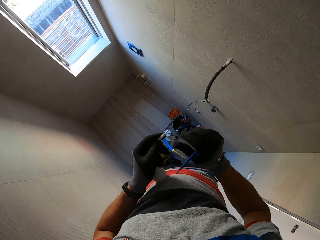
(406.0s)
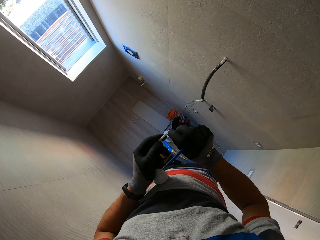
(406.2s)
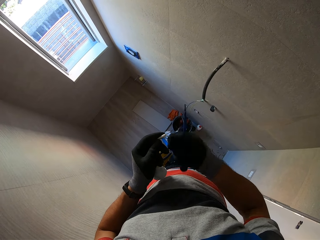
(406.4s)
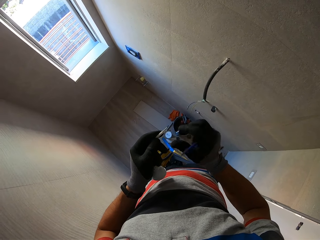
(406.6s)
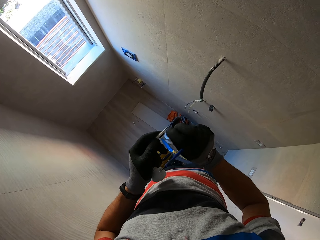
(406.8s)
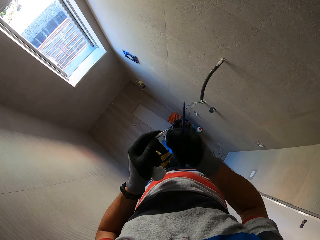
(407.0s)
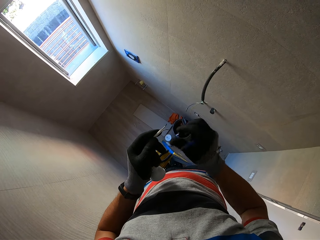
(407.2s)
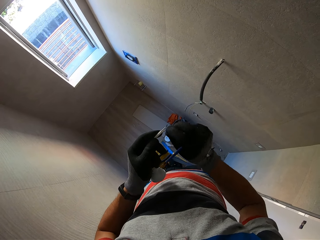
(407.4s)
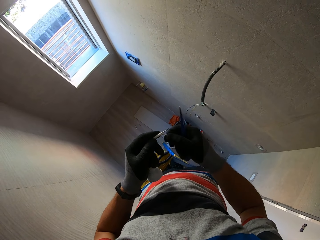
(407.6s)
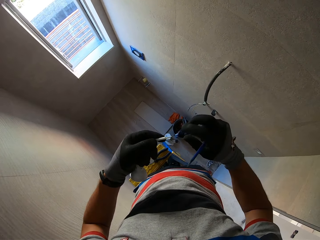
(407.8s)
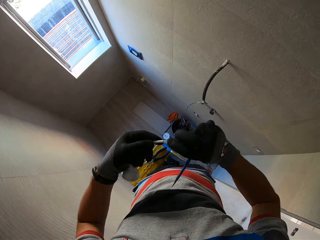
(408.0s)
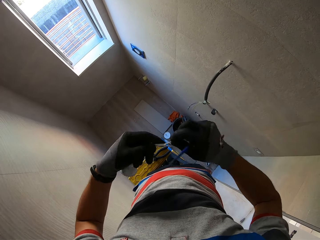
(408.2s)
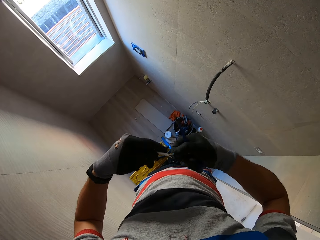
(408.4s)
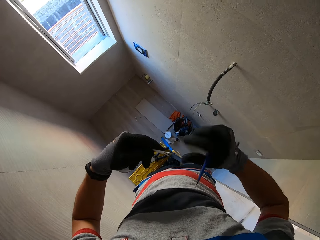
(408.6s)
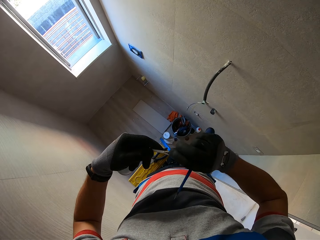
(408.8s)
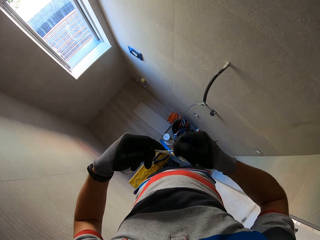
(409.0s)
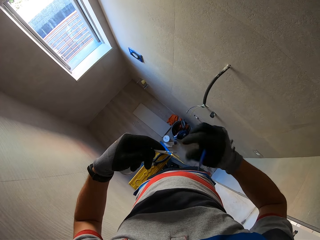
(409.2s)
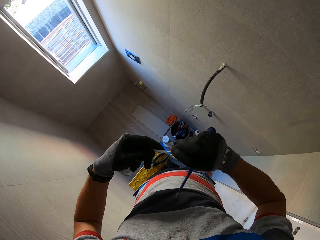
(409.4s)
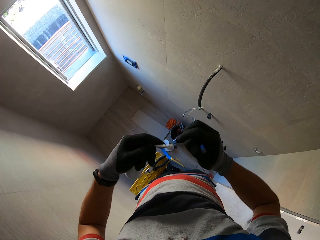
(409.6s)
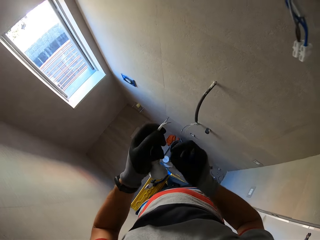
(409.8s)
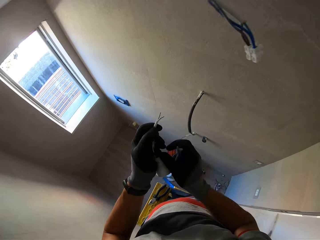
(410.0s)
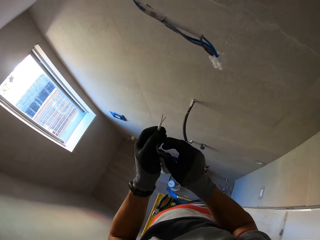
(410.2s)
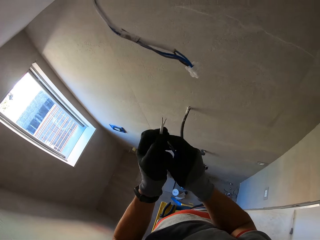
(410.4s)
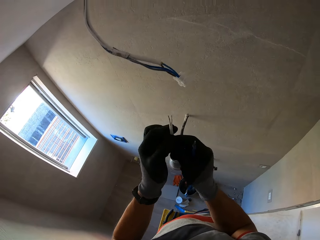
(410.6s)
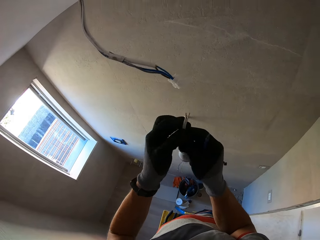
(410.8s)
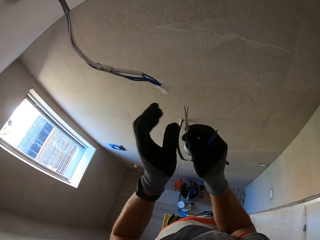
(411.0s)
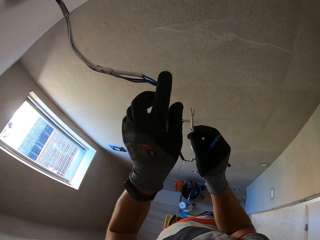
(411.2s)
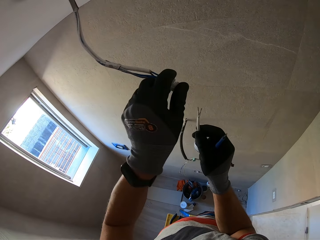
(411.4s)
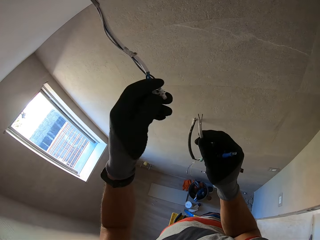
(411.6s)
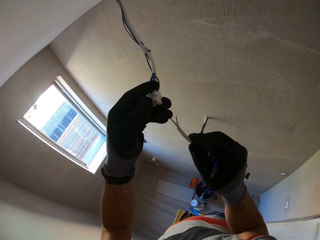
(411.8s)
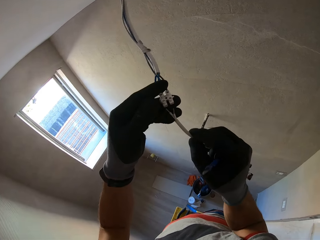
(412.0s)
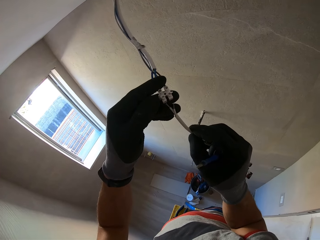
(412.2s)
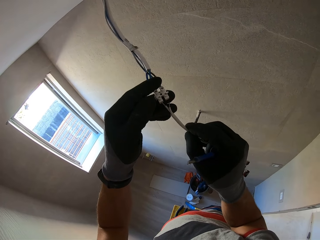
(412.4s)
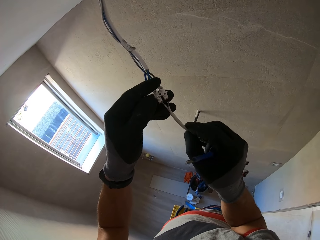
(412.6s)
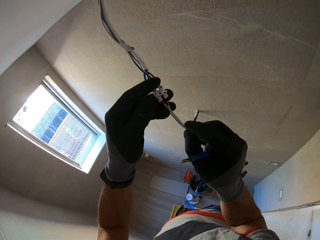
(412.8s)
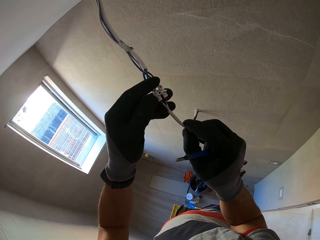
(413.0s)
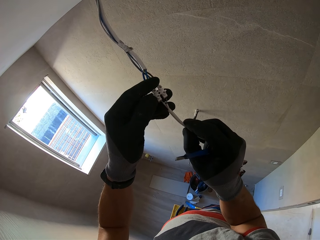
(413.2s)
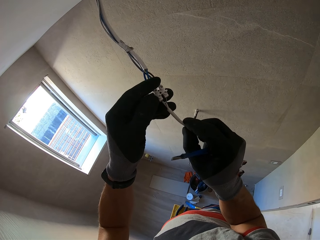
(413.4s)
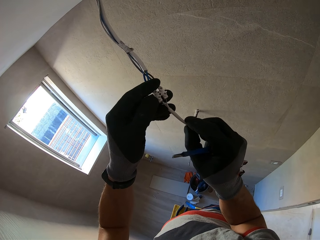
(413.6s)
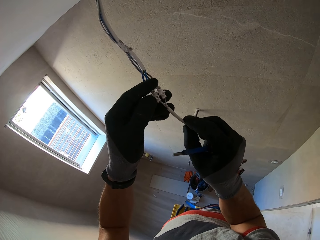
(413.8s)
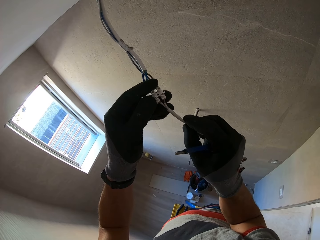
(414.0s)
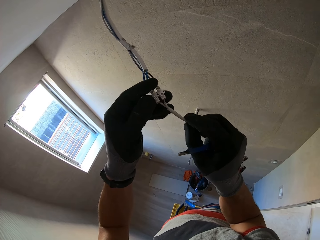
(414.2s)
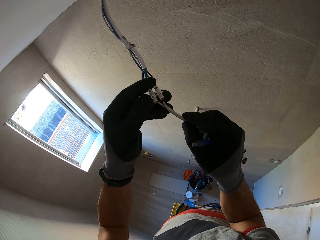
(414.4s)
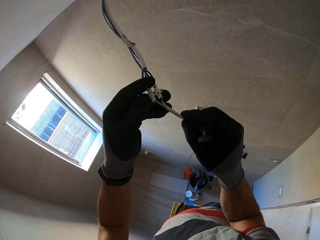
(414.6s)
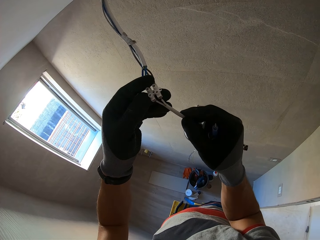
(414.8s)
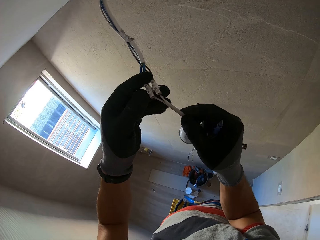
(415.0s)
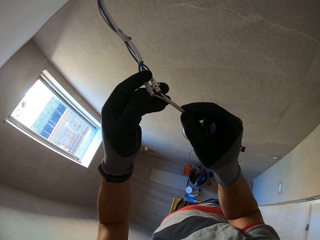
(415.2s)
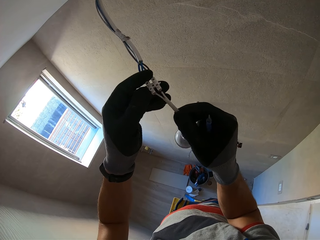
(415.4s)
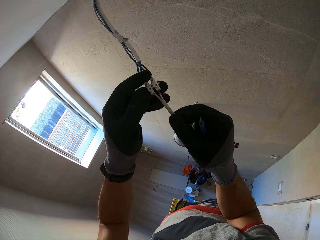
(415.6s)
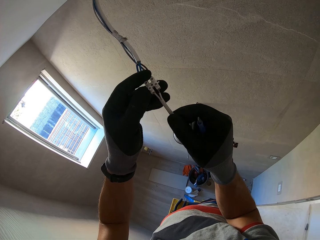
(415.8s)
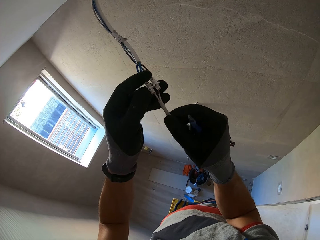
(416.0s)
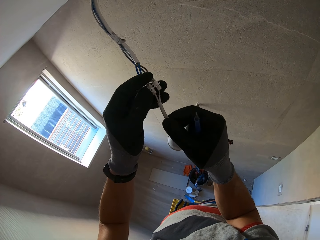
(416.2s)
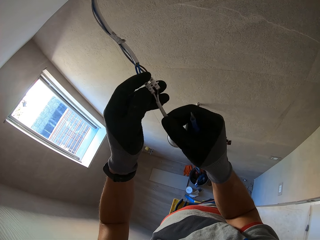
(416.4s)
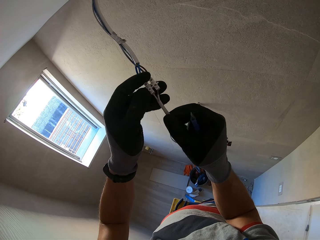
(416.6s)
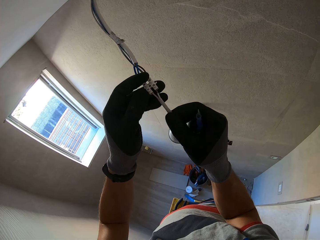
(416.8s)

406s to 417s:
The camera wearer rolls the wire. They insert the wire into the connector.

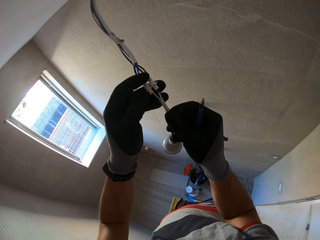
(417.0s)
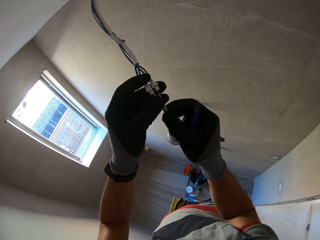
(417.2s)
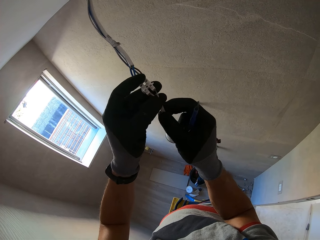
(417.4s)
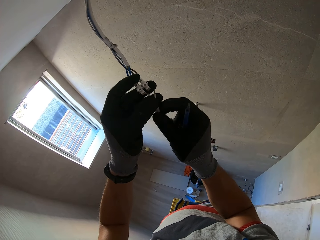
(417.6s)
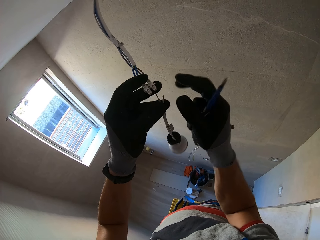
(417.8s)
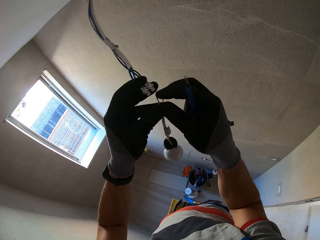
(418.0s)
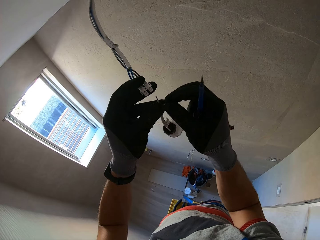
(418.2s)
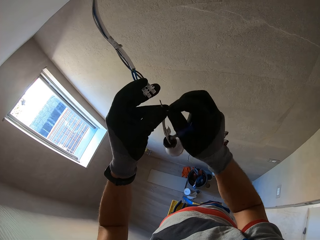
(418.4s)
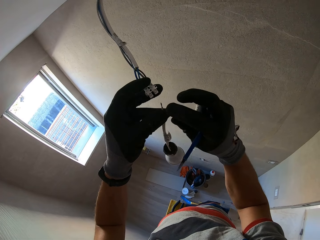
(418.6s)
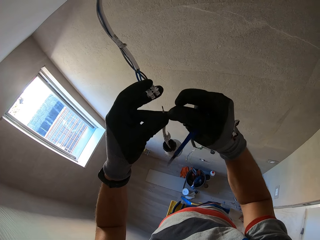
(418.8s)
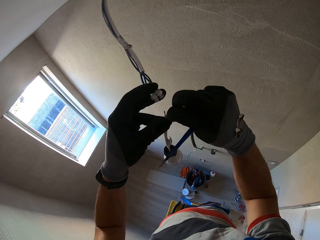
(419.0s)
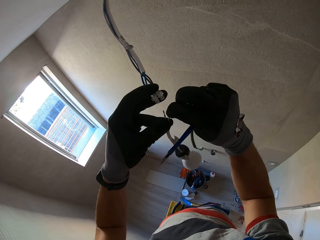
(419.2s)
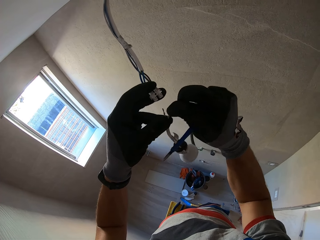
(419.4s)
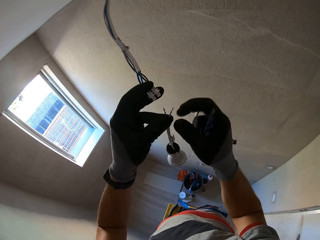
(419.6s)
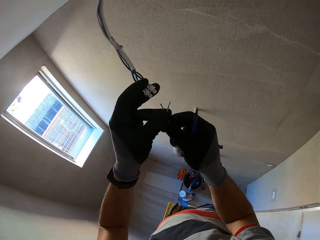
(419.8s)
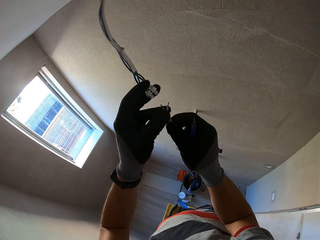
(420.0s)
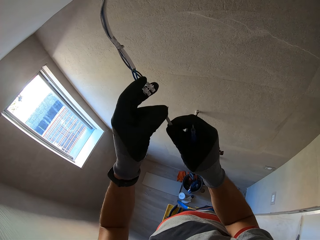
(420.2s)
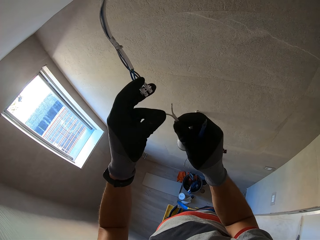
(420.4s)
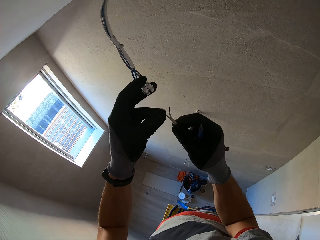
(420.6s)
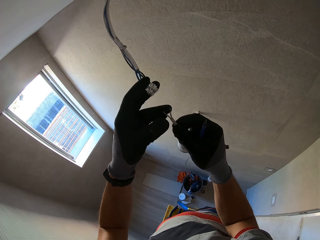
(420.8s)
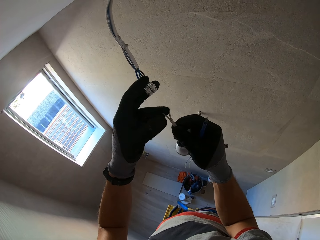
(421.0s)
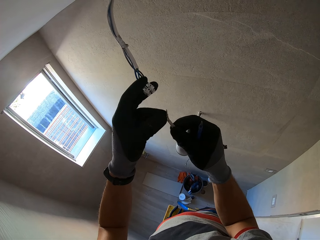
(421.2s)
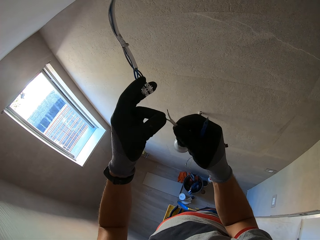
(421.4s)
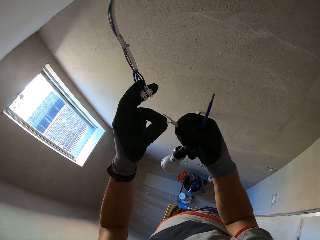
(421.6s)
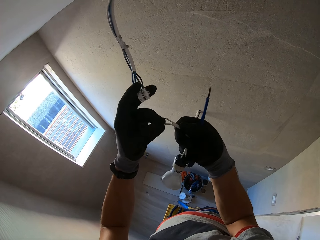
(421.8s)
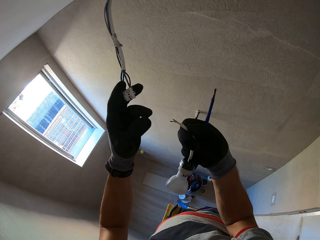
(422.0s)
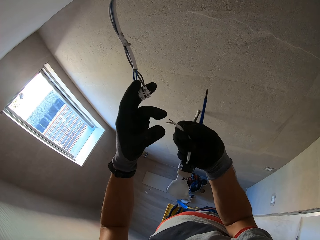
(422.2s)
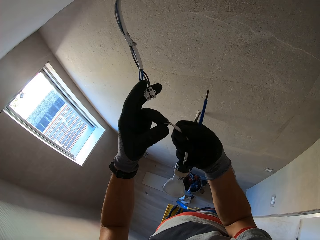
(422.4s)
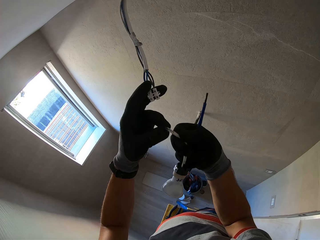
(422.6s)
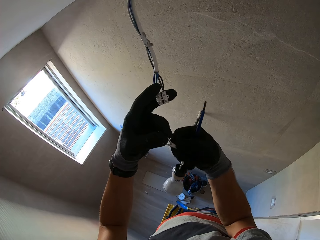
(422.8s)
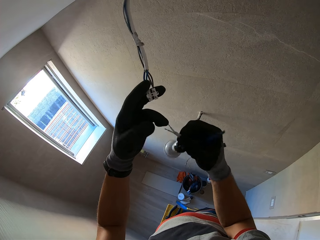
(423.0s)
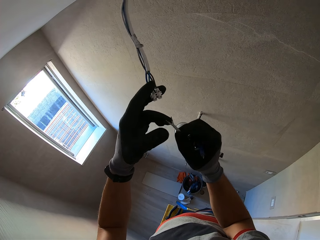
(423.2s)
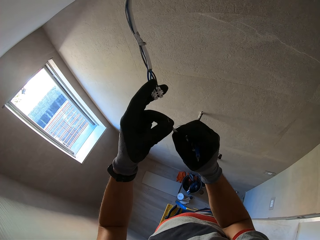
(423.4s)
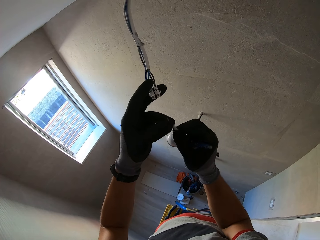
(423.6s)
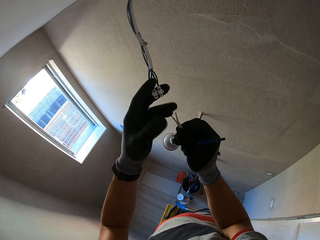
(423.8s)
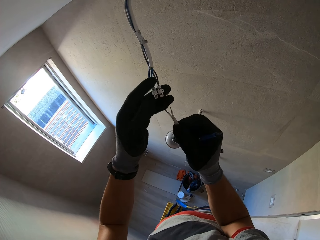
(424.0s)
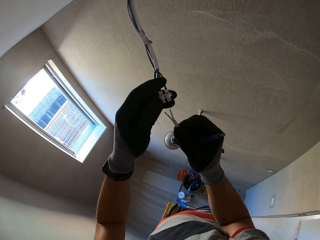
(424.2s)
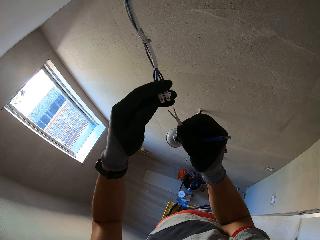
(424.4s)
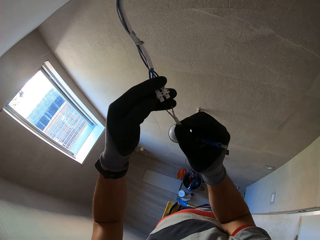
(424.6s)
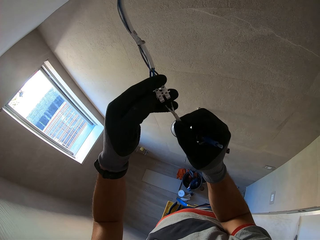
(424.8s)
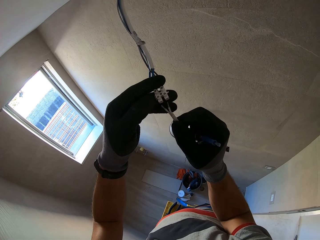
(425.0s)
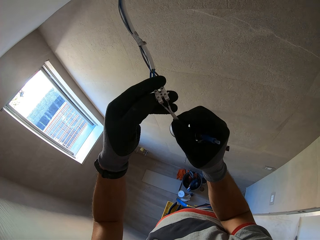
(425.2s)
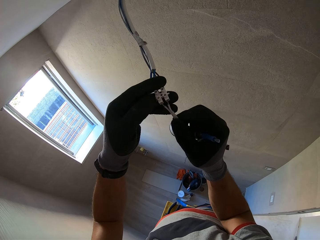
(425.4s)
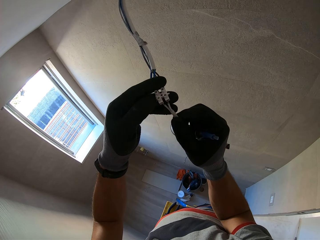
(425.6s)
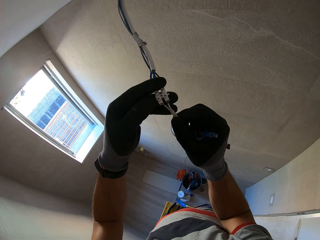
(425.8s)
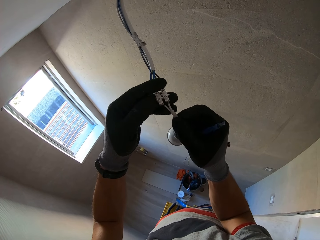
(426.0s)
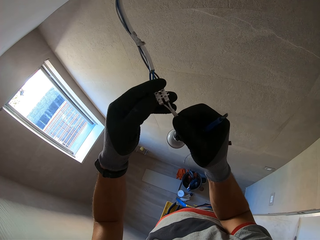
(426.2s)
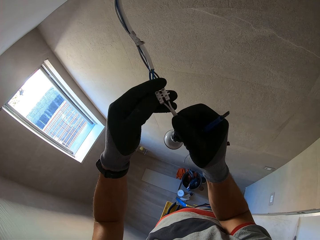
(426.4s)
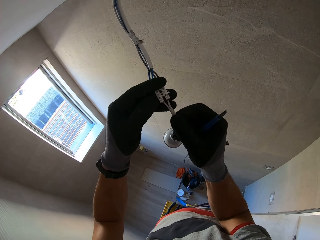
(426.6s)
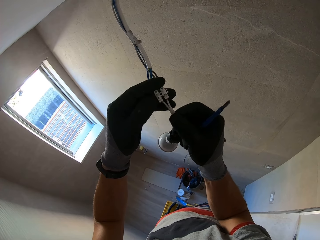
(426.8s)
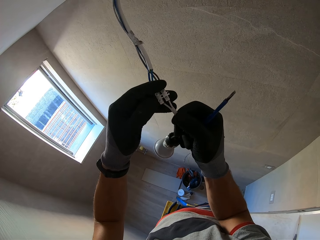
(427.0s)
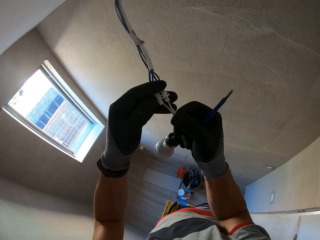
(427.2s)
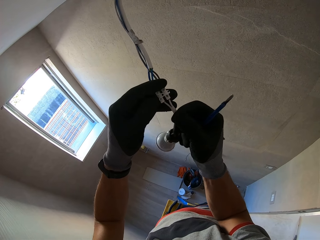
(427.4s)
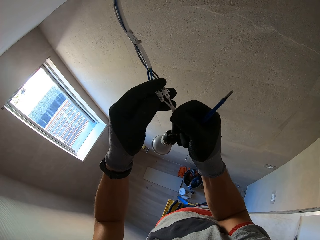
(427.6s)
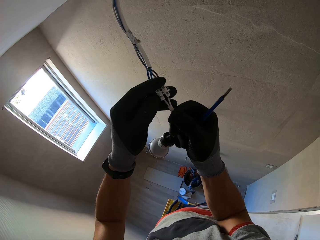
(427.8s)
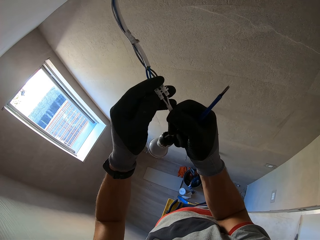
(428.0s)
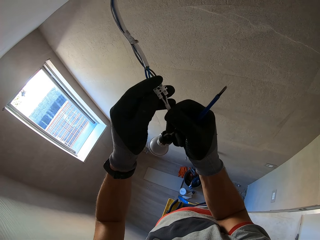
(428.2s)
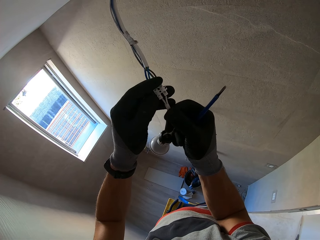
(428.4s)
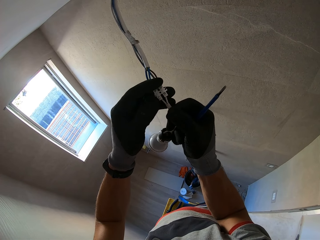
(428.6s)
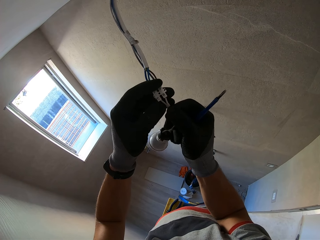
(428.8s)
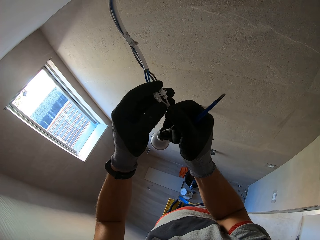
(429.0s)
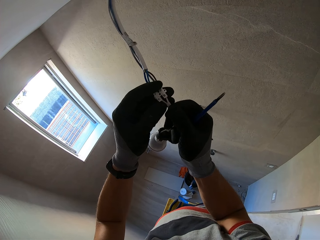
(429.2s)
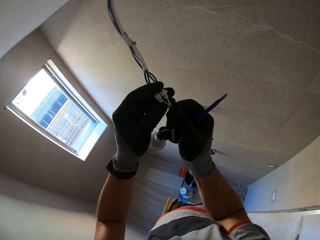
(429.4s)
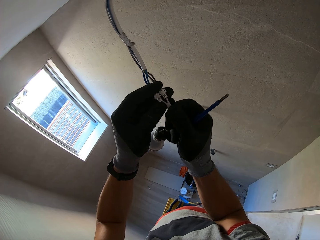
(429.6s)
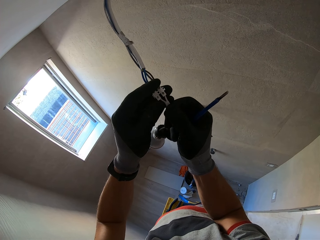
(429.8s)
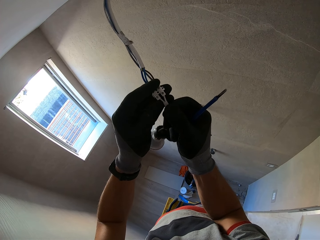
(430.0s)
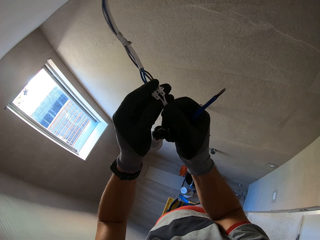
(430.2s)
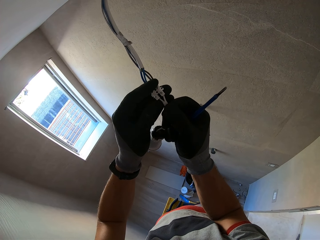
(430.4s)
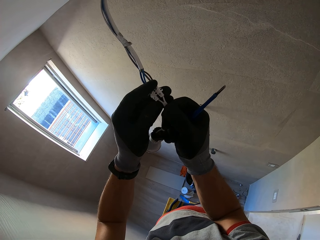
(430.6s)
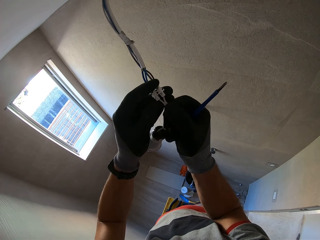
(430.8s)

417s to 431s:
The camera wearer examines the wires. They insert the wires in the hole.
